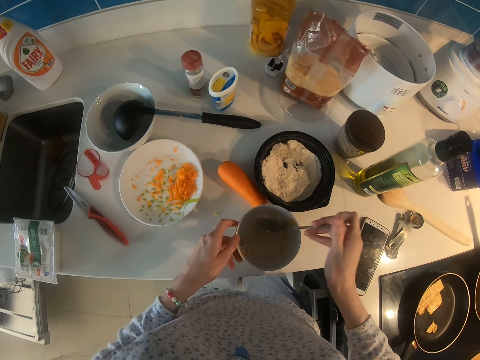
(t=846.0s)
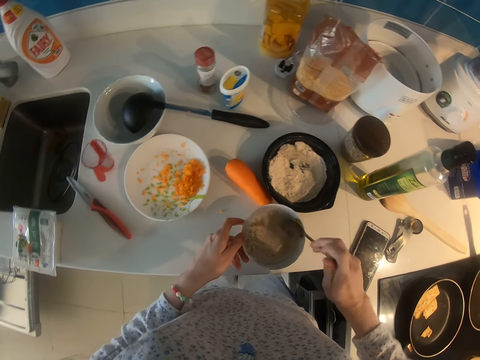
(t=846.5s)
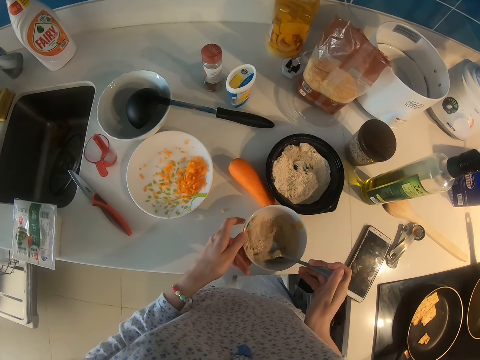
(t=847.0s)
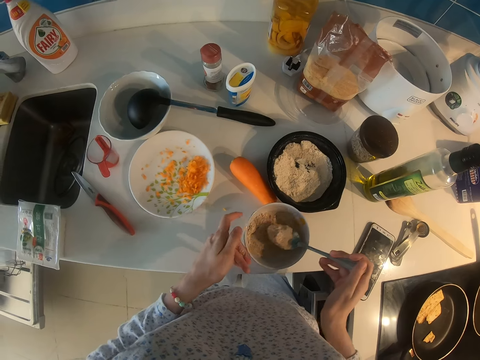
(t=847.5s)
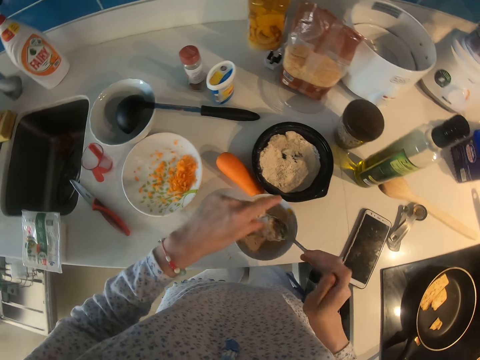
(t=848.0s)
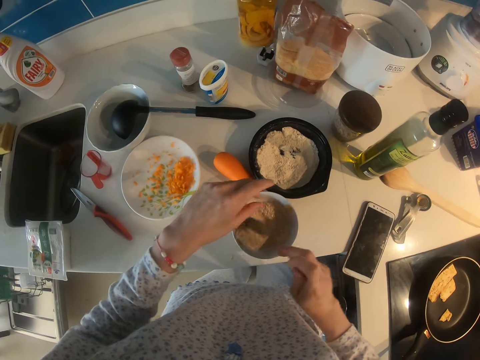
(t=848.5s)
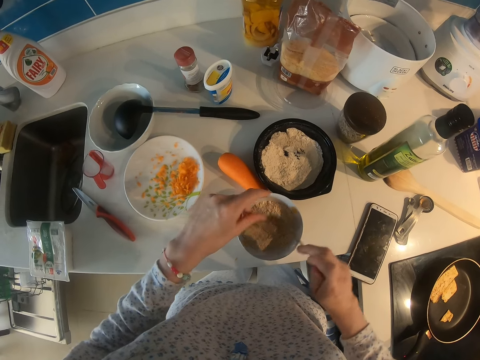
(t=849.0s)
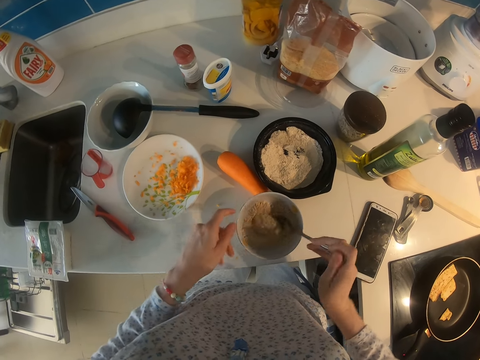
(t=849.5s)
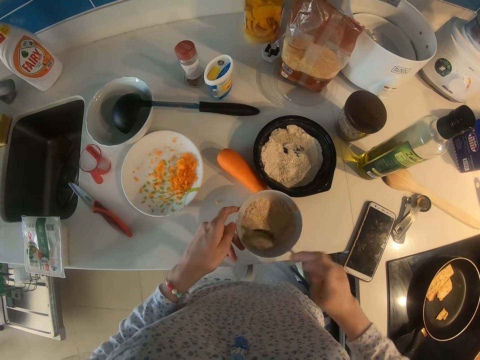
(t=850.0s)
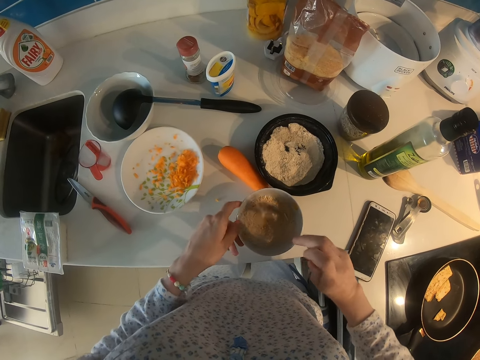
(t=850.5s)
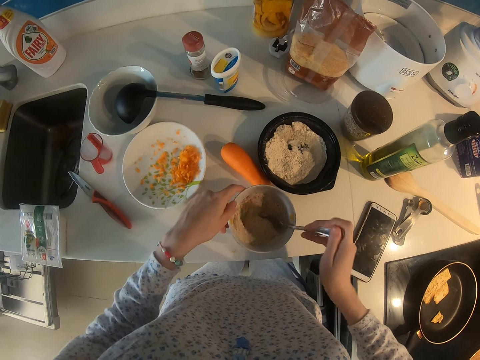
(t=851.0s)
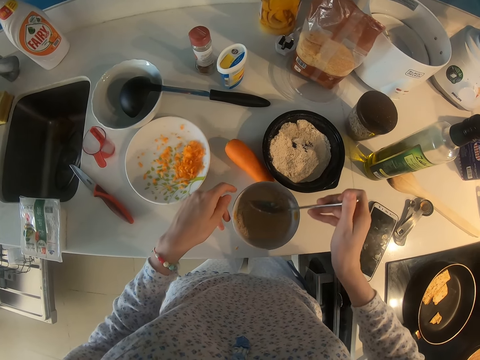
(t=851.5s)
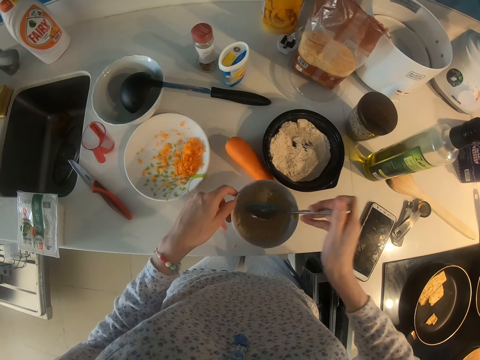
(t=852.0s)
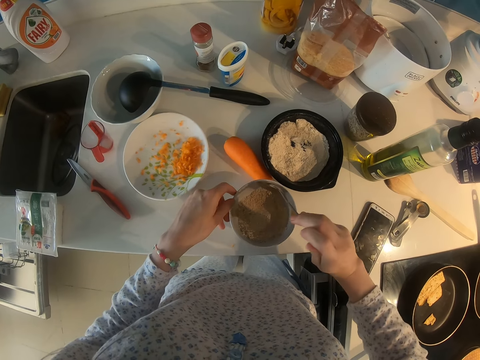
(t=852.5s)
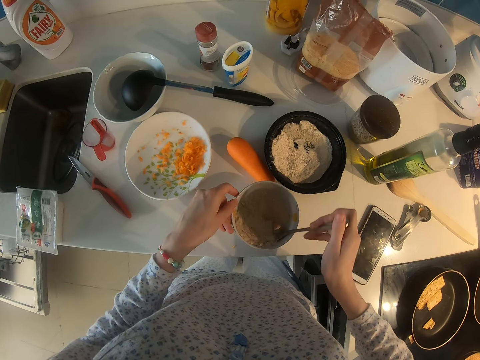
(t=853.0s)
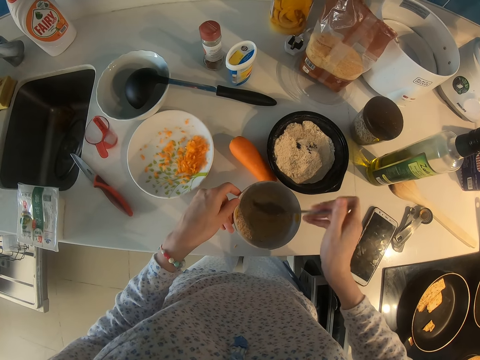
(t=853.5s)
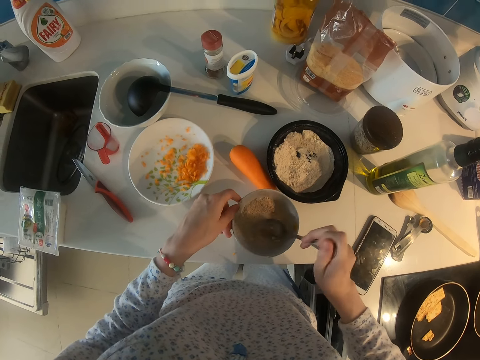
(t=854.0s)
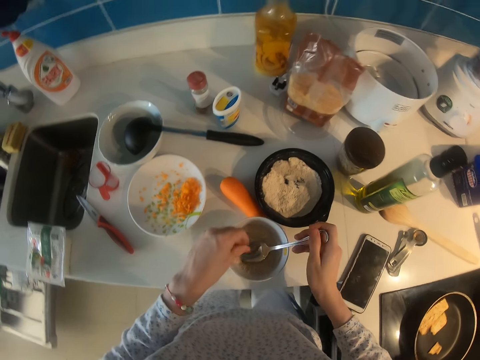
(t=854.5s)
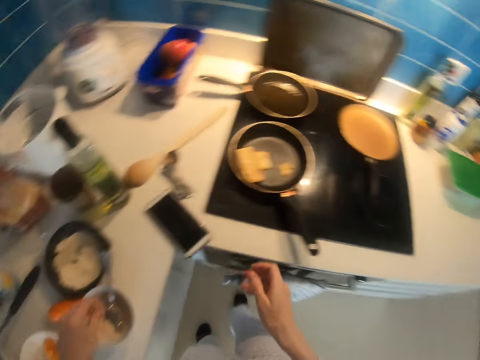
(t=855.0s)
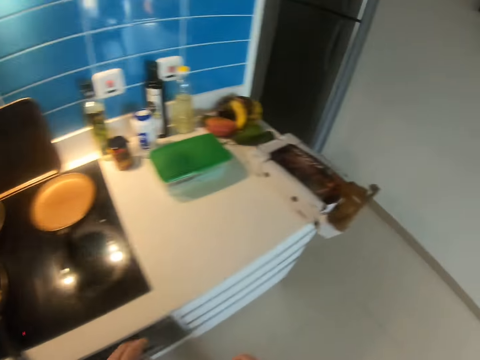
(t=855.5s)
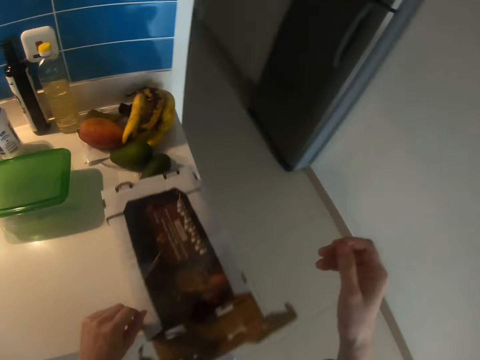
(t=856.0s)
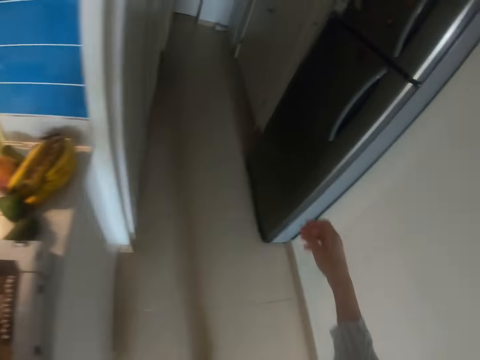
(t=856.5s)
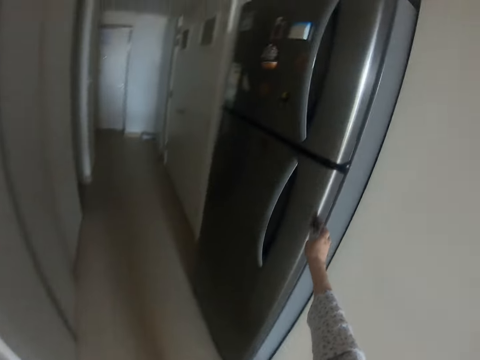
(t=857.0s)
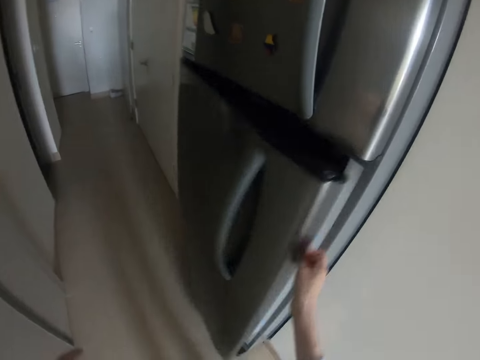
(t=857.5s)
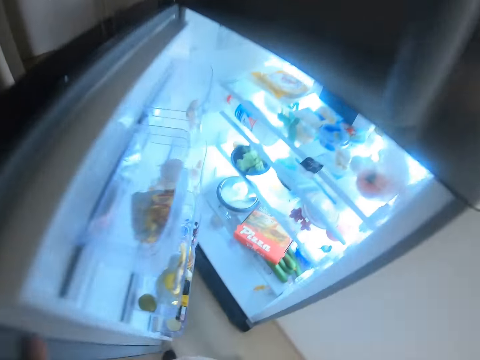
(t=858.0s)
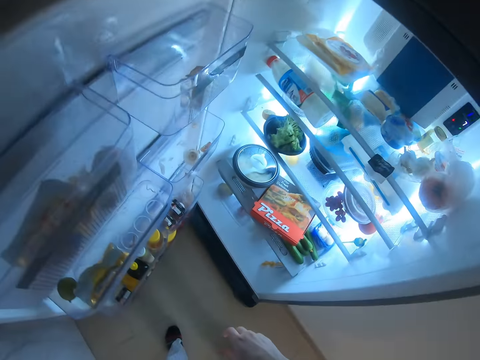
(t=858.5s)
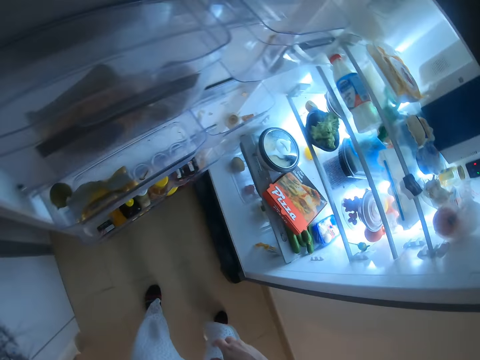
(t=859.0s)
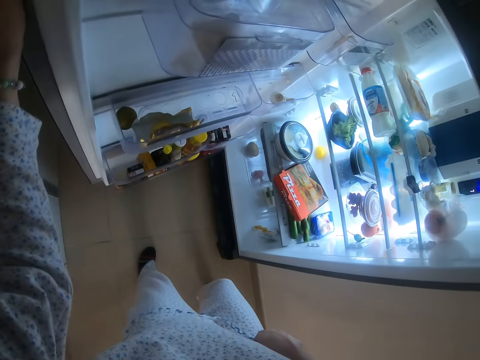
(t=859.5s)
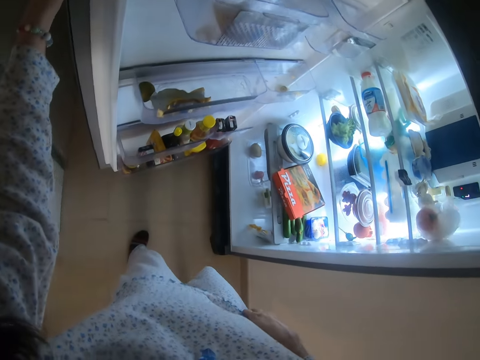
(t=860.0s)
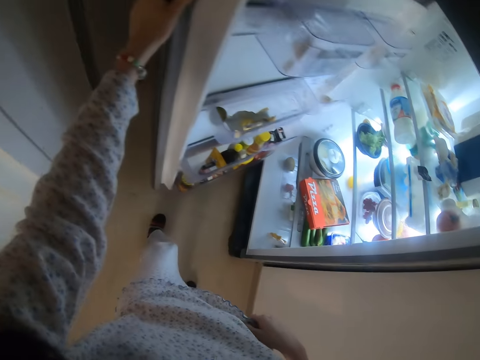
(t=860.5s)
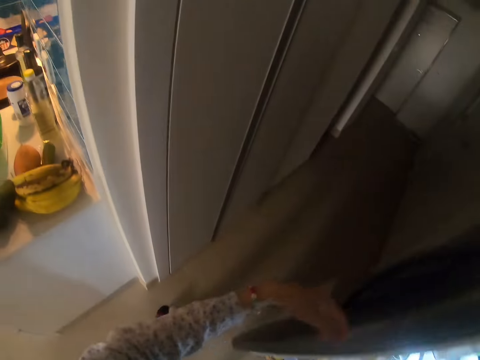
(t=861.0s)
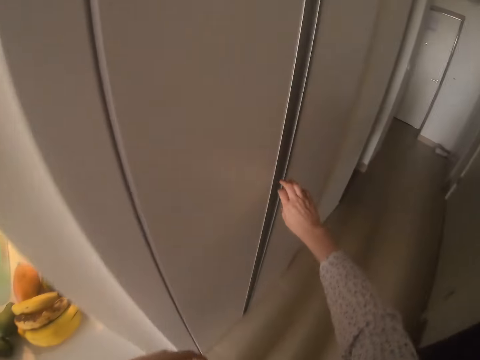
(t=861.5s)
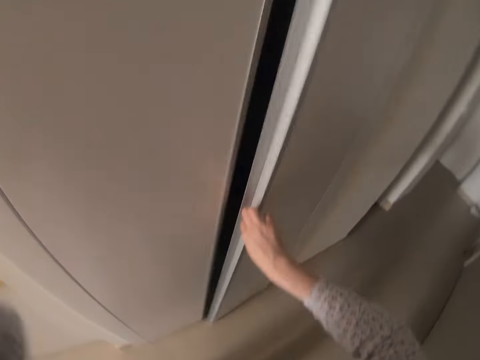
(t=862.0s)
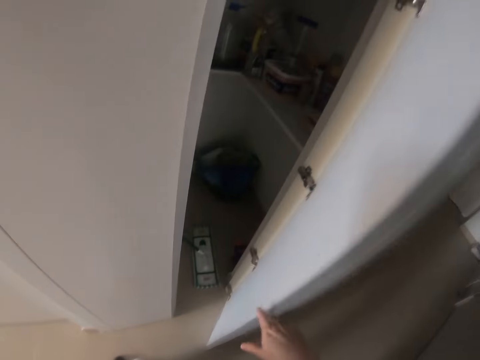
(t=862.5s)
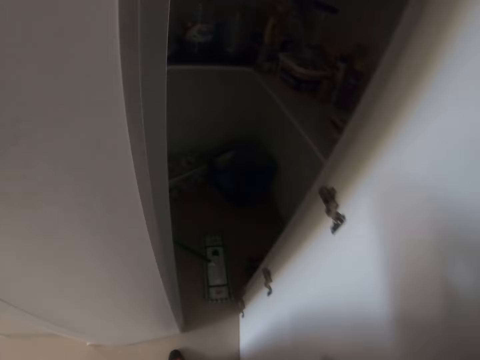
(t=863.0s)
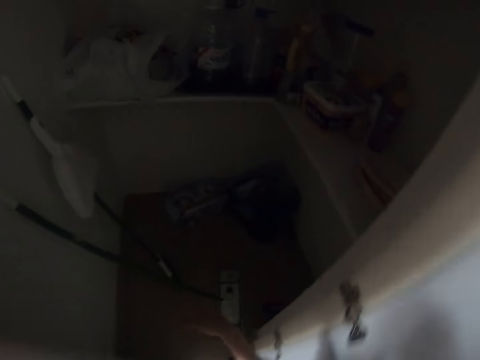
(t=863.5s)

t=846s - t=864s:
The camera wearer mixes flour with a spoon repeatedly. They walk around the kitchen. They open a fridge. They look at the fridge. They close the fridge. They open a cupboard.

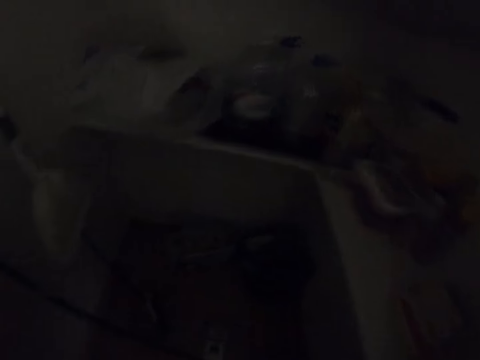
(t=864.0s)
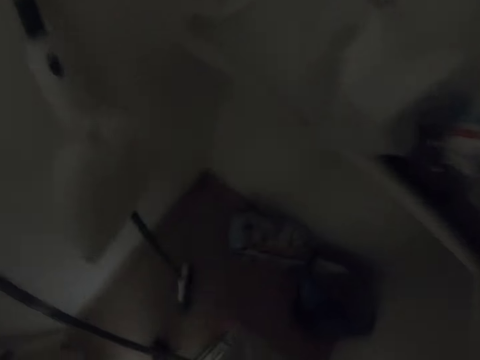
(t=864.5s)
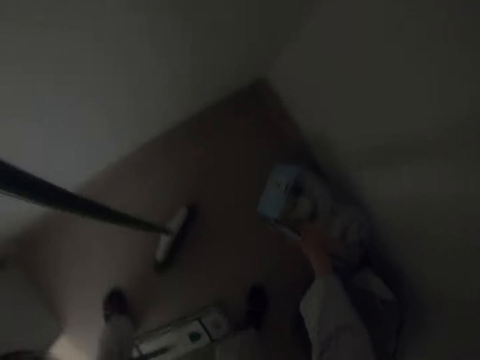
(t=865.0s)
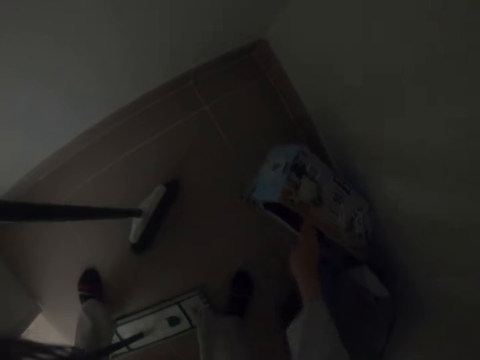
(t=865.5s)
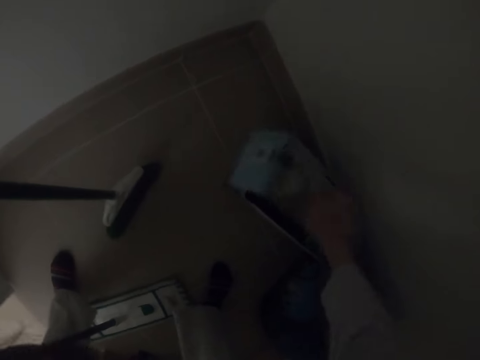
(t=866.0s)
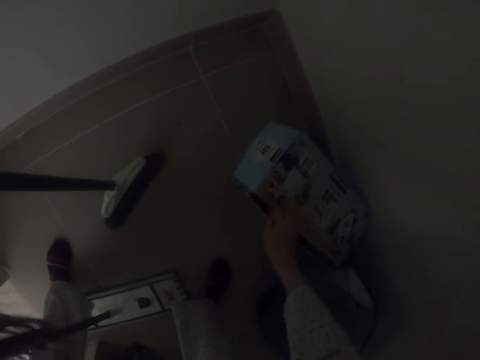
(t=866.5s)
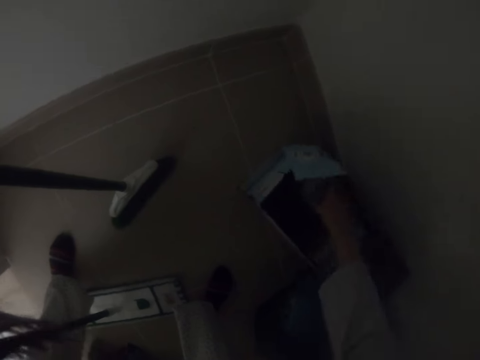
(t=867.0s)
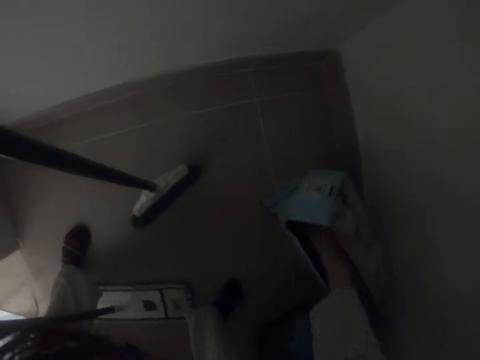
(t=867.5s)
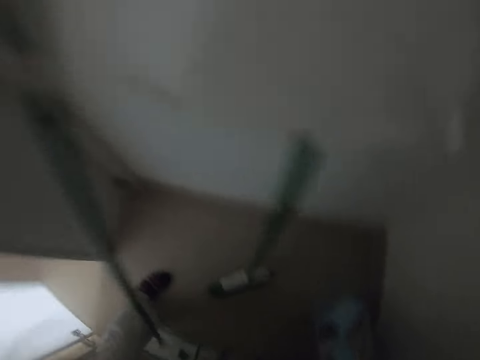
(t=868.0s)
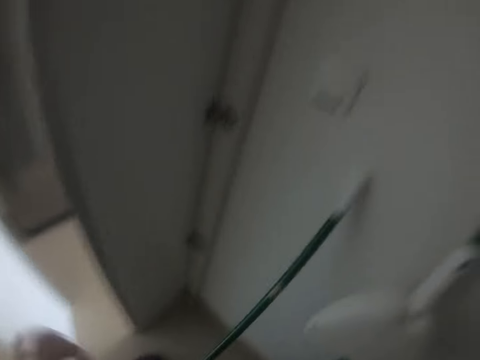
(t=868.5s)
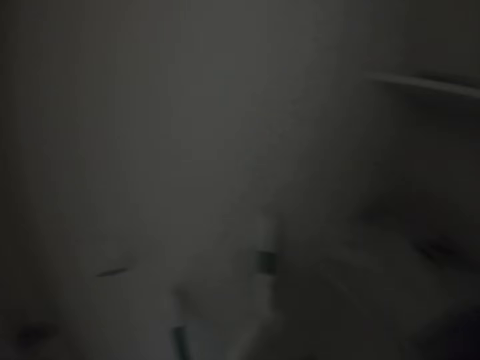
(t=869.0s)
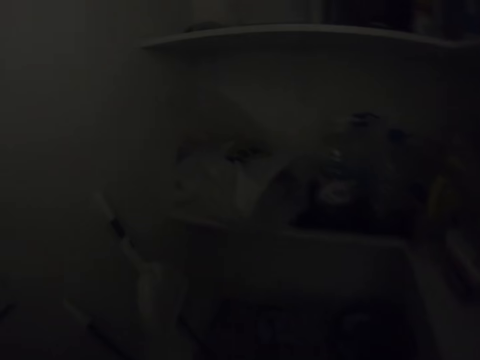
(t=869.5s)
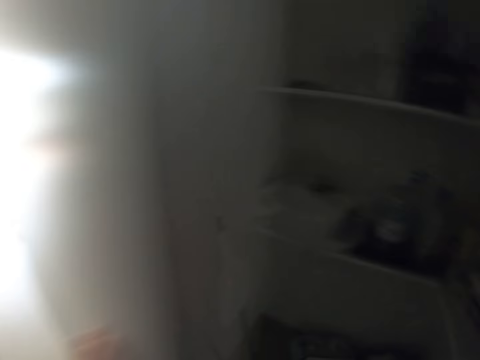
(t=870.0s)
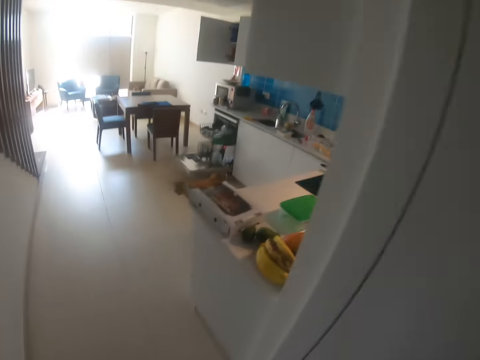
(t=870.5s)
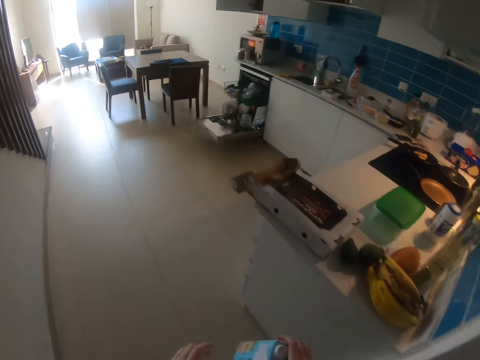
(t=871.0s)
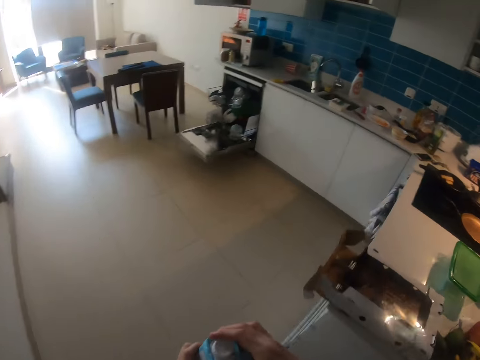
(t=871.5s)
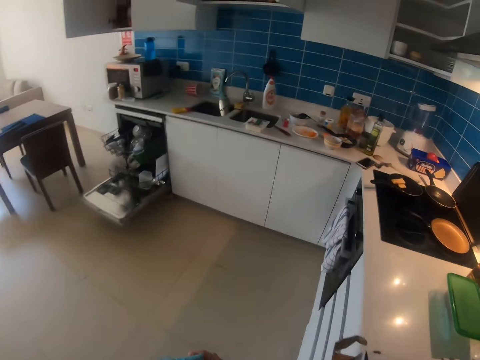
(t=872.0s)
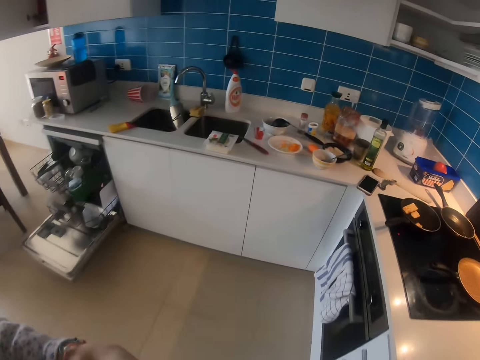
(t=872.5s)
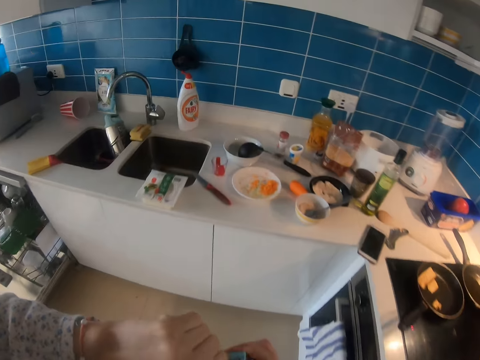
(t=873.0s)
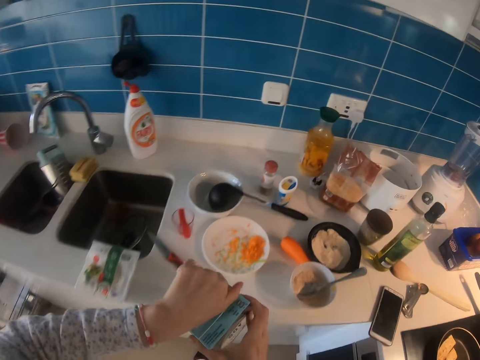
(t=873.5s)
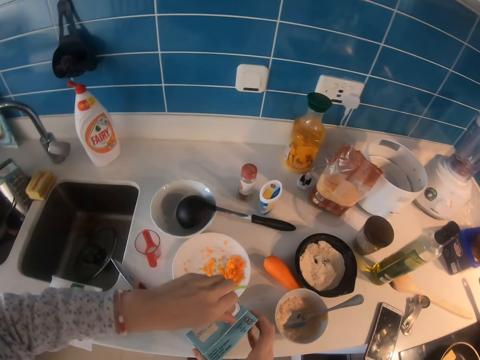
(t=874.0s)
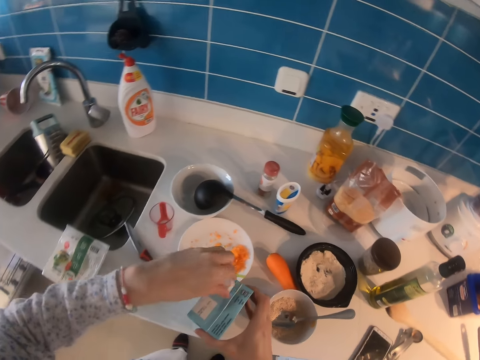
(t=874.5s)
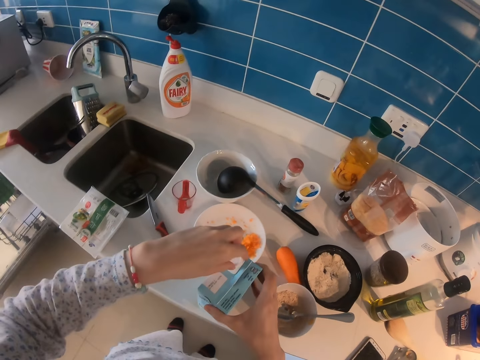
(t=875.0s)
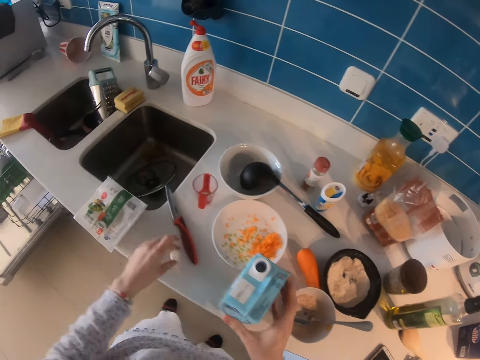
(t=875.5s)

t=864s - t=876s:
The camera wearer walks. They open a box. They pick up a box of milk. They walk around the kitchen. They open the box of milk. They place a lid on the counter top.
